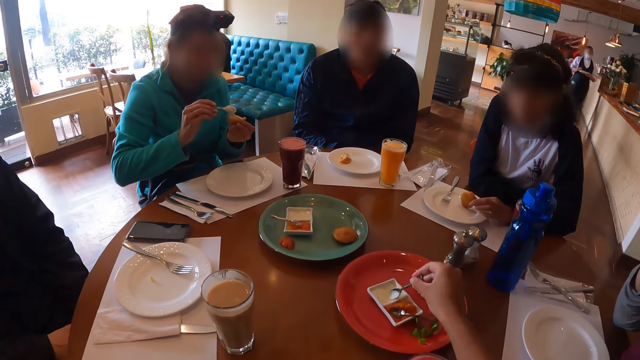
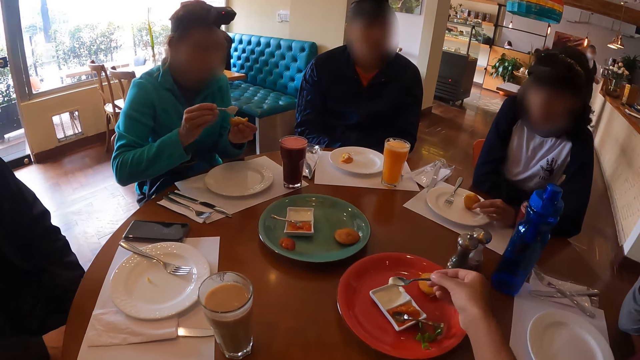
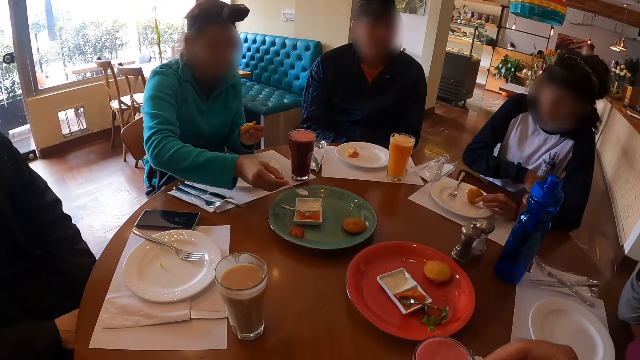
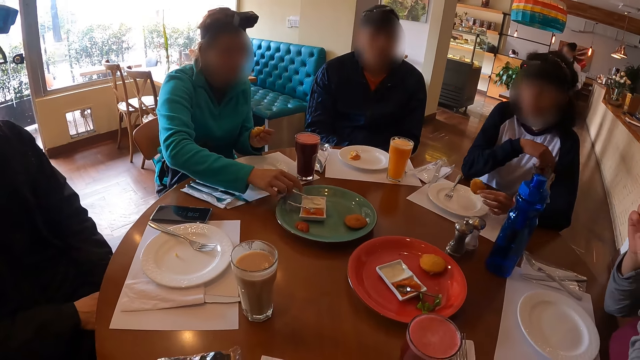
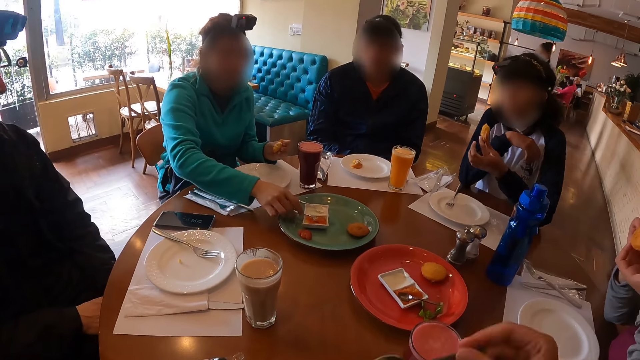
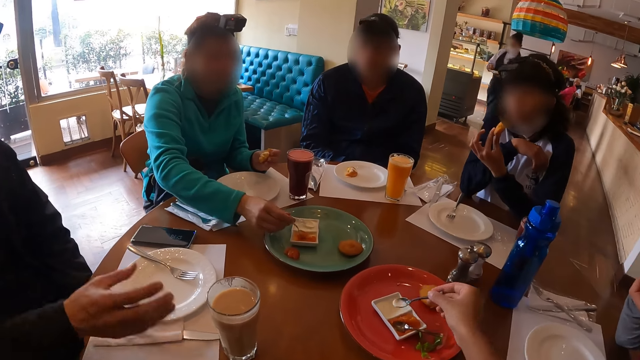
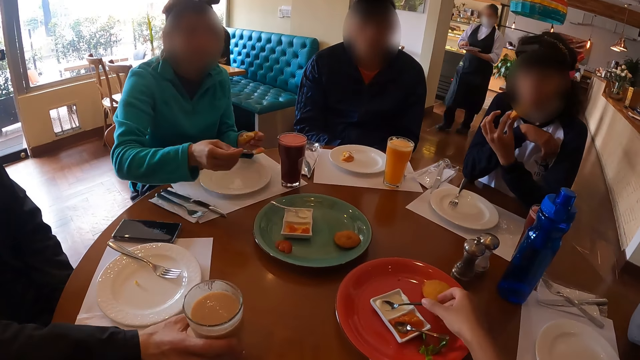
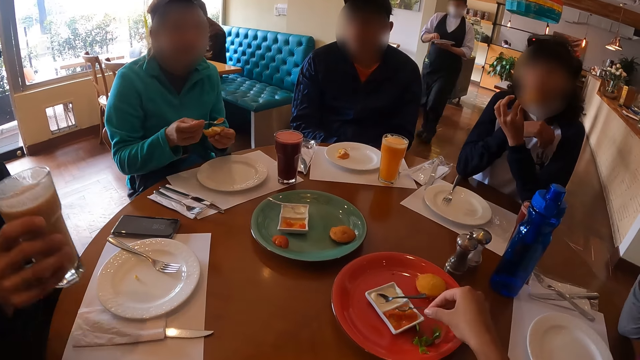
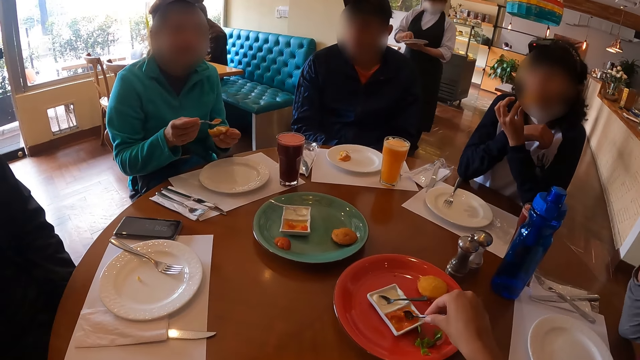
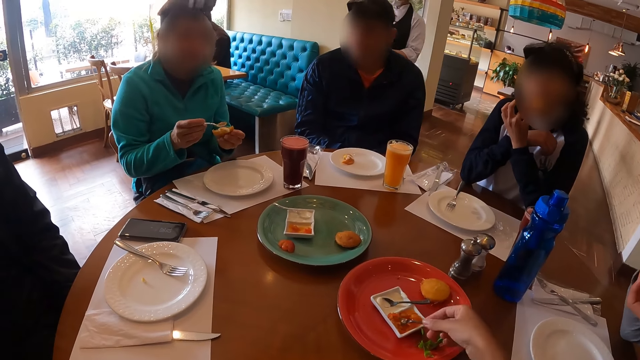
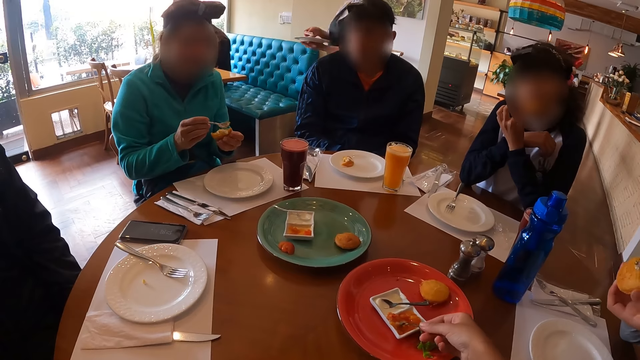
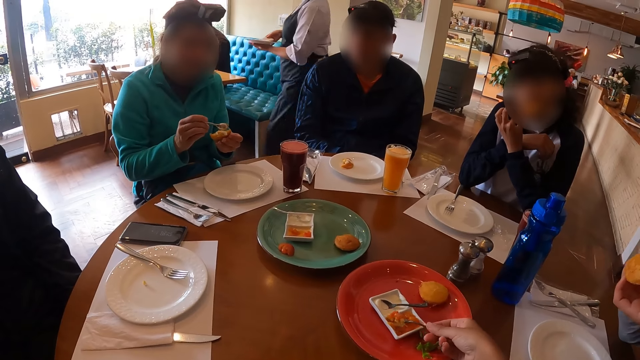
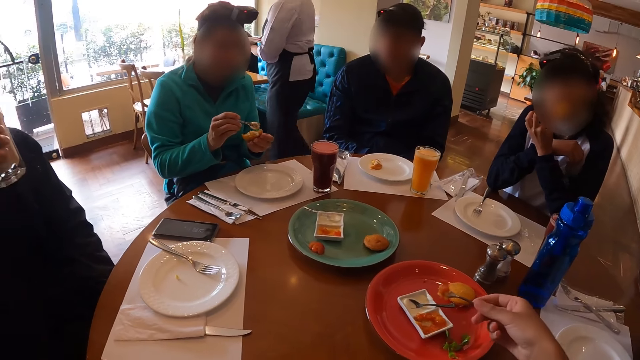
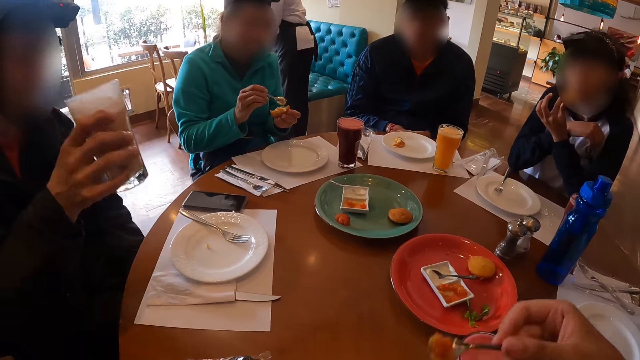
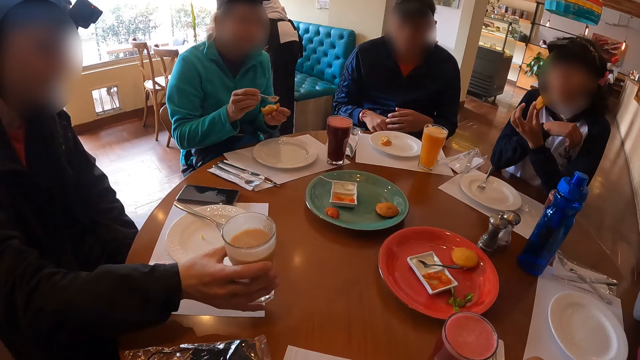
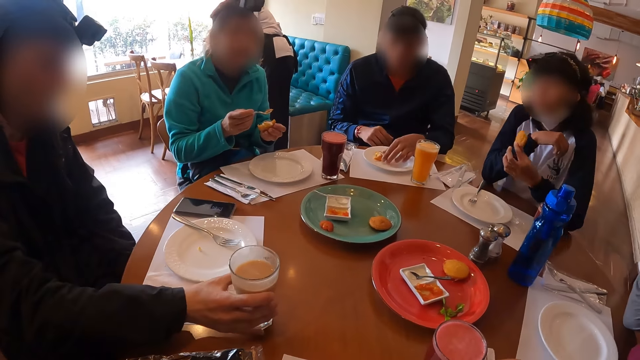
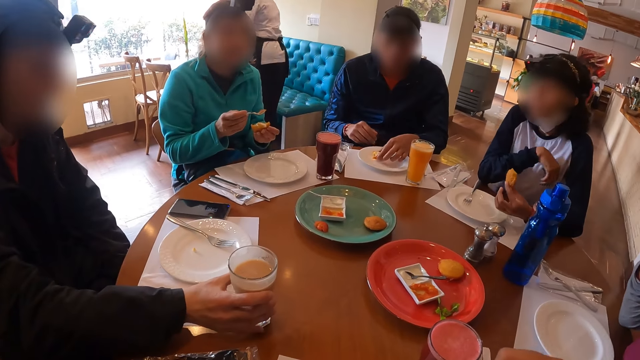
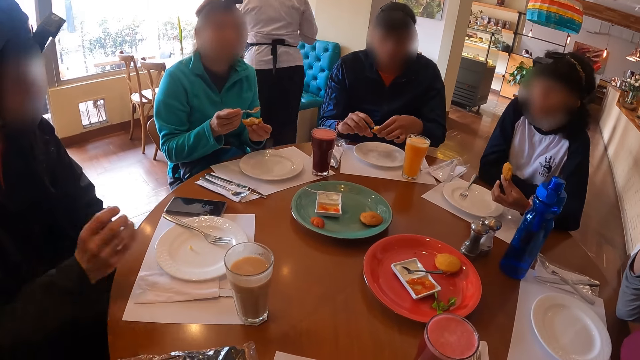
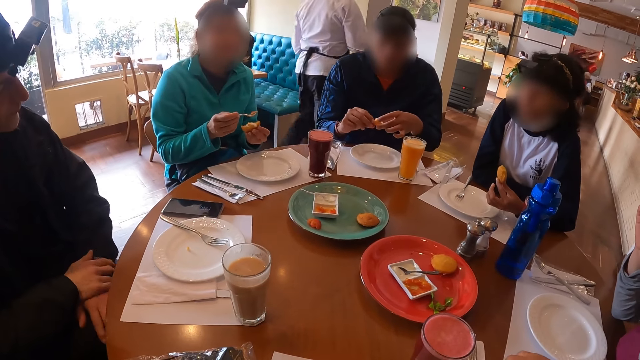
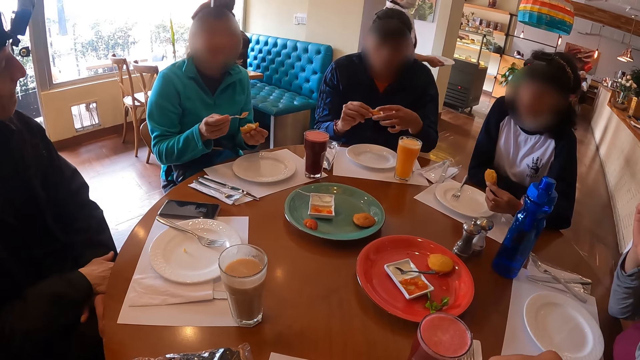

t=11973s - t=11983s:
The camera wearer scoops mayonnaise or cream from the saucer on the plate on the table with the spoon in her right hand. The woman places the spoon in her right hand on the saucer on the plate on the table. The camera wearer eats the cream. The woman picks up the spoon on the saucer on the plate on the table with her right hand. She scoops carrot sauce from the saucer on the plate on the table with the spoon in her right hand. A man picks up the cup of smoothies from the table with his right hand. The camera wearer places the spoon in her right hand on the saucer on the plate on the table. She picks up the spoon on the saucer on the plate on the table with her right hand. She scoops the carrot sauce or condiment from the saucer on the plate on the table with the spoon in her right hand. Another woman eats from the cake in her left hand. The man places the cup of smoothies in his right hand on the table. The camera wearer eats the condiment. Another man picks up the cake on the plate on the table with his left hand. He passes the cake in his left hand to his right hand.

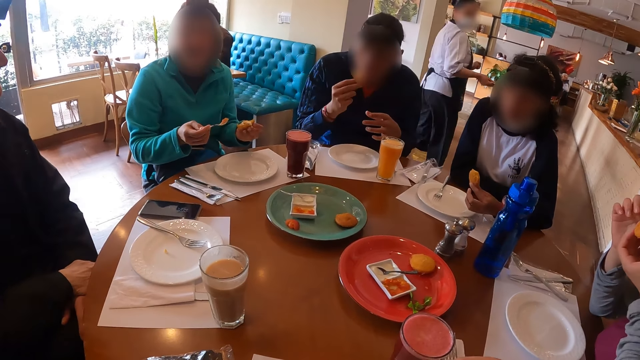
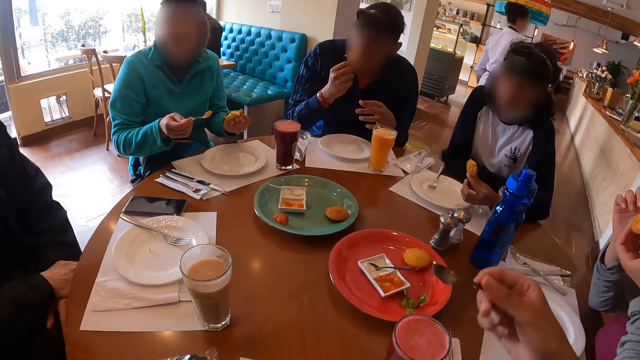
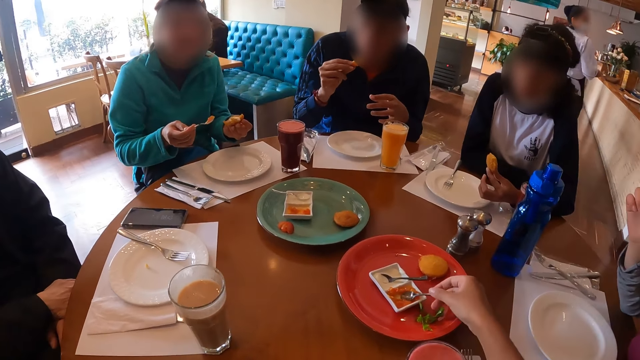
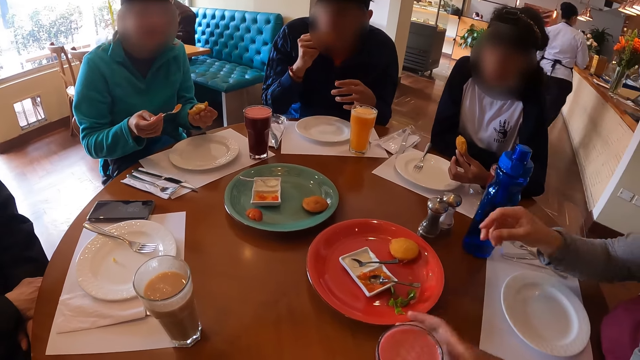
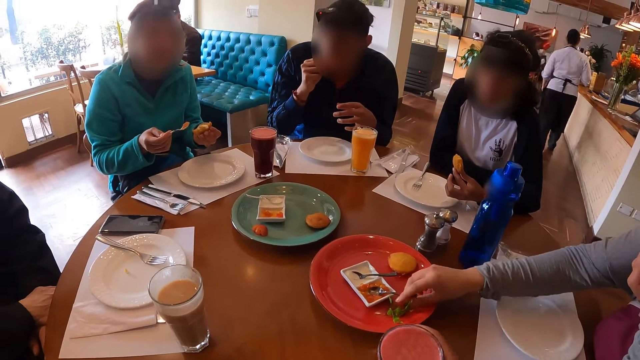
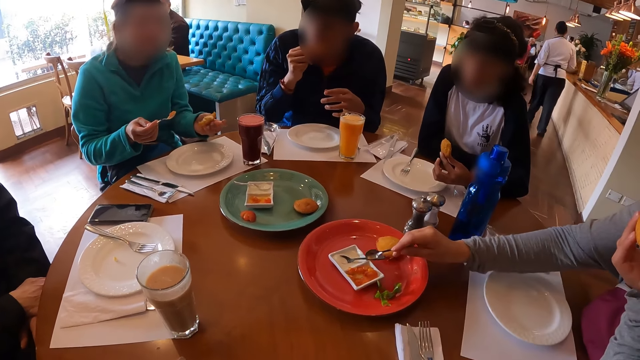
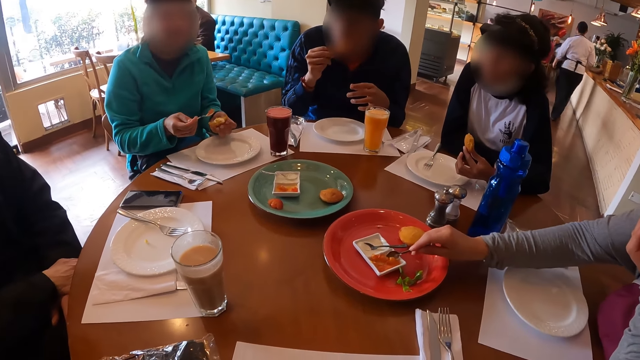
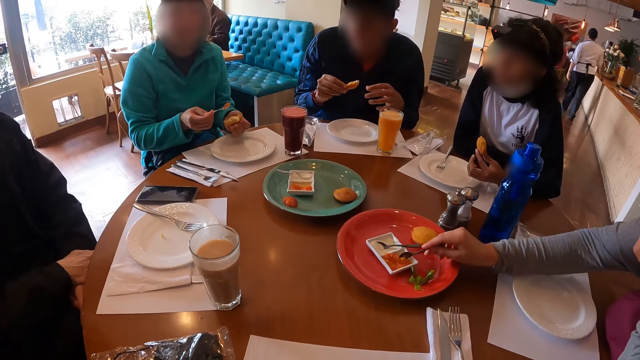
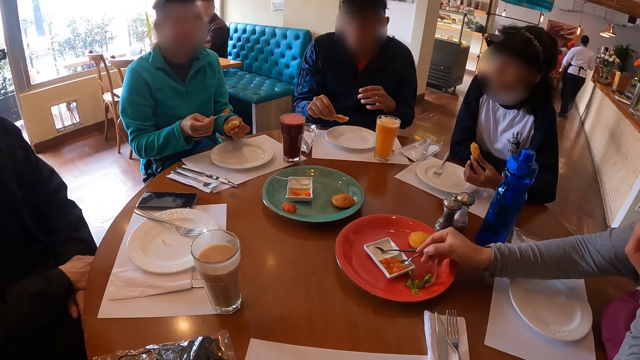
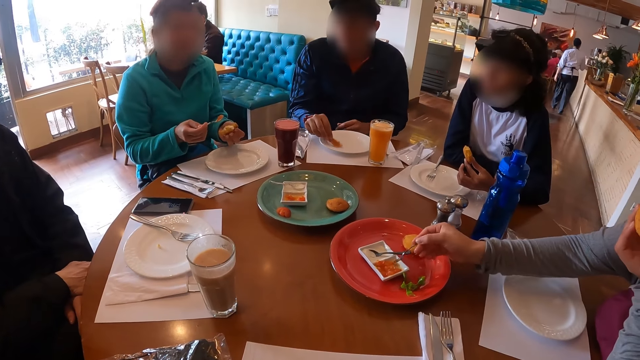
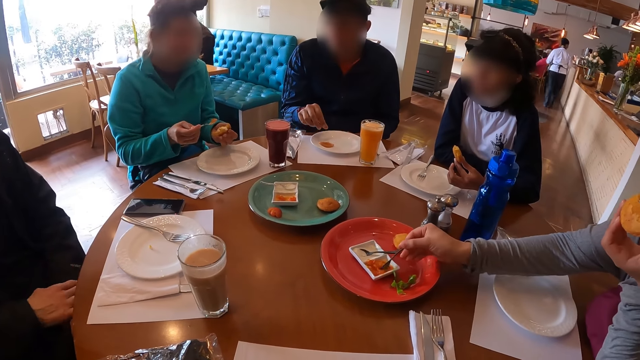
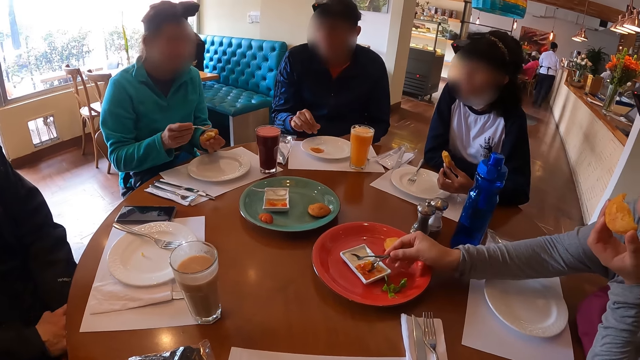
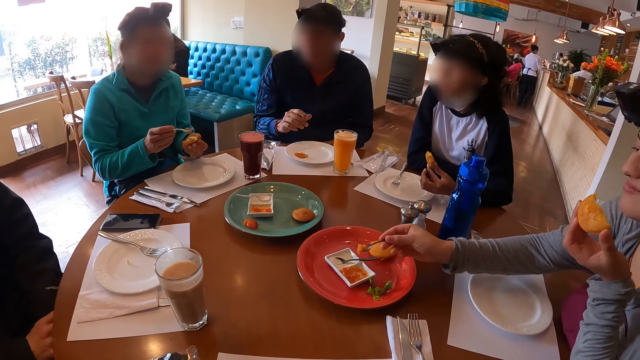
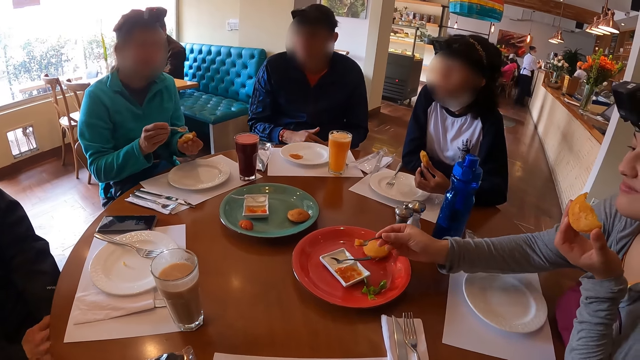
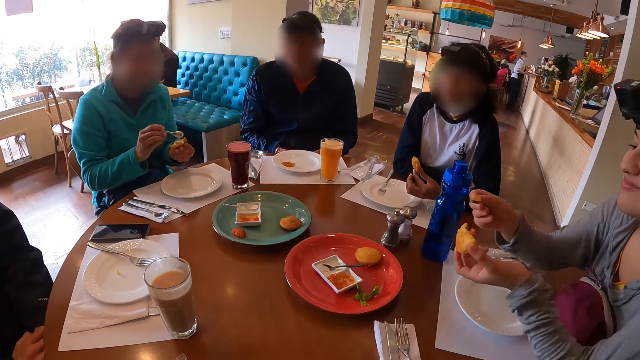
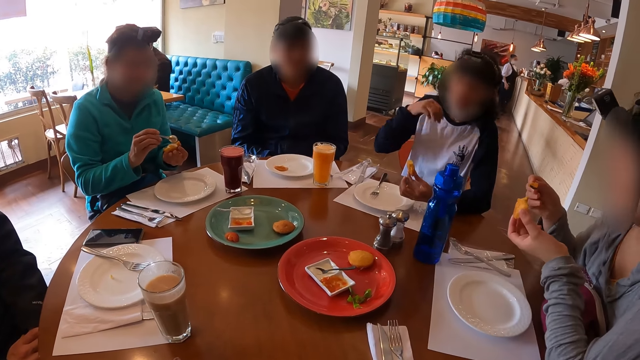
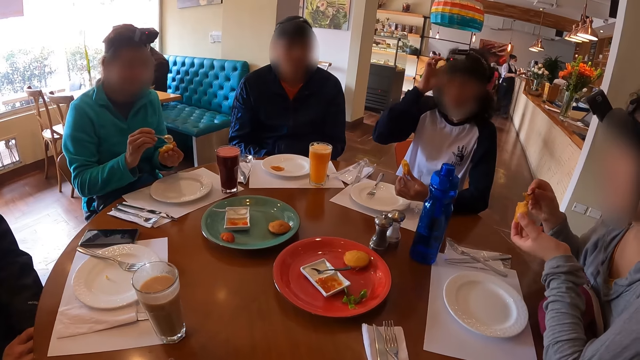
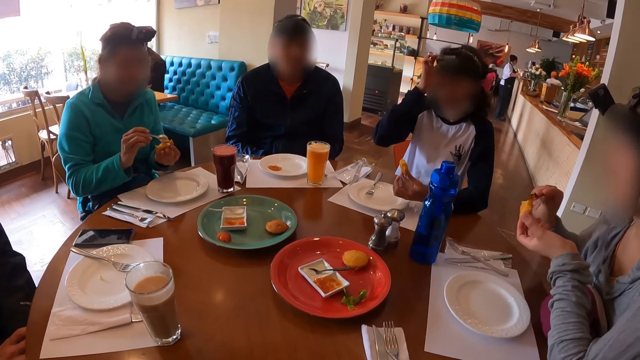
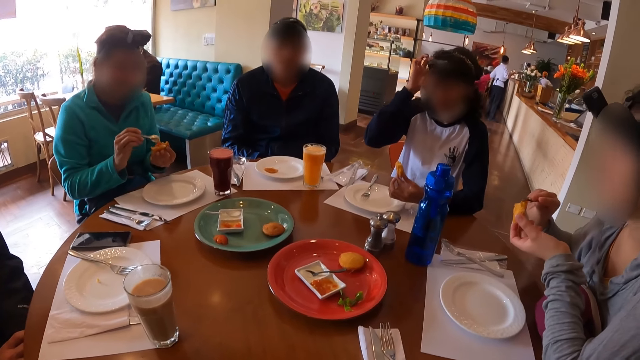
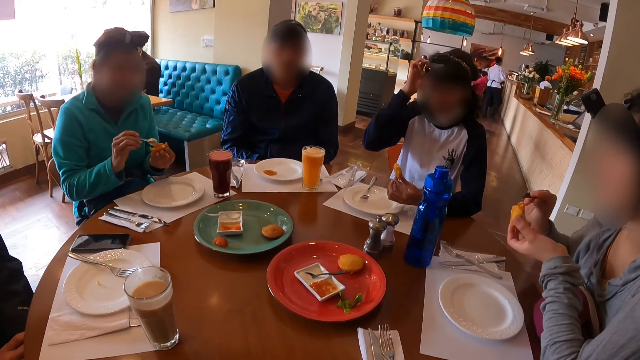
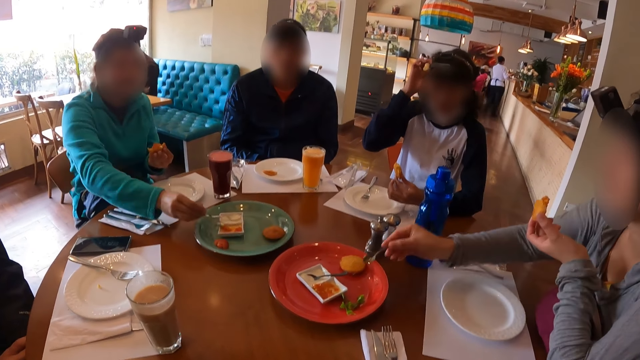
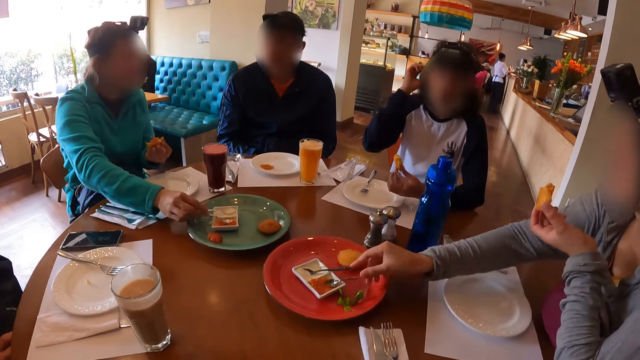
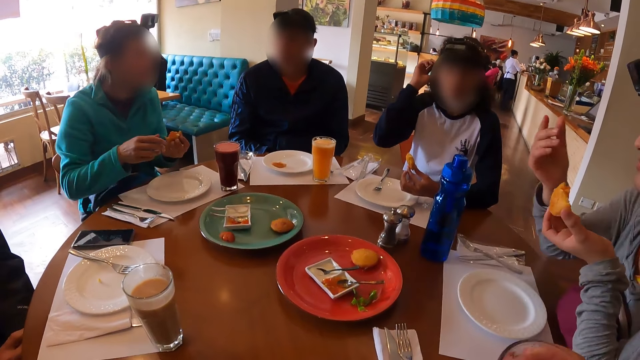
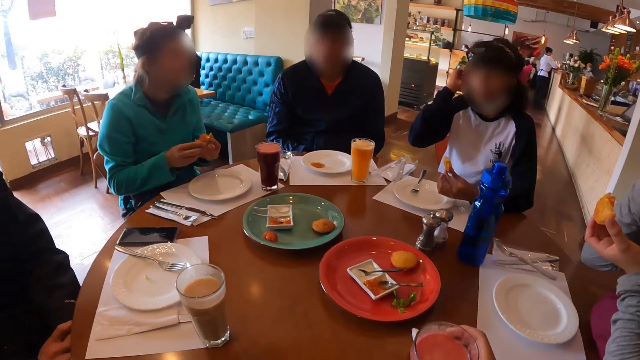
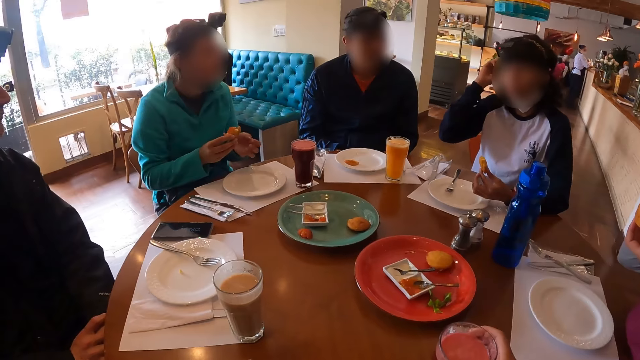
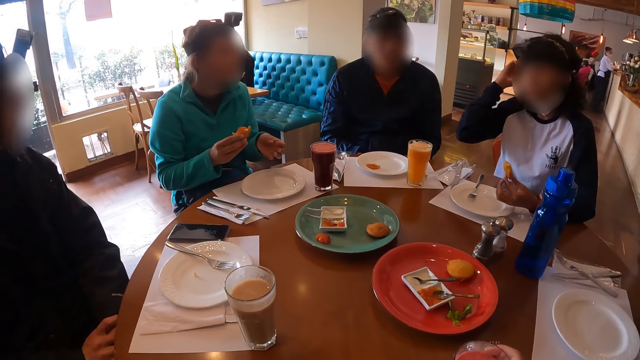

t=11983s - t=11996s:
A lady interacts with the camera wearer. A man eats from the cake in his right hand. The camera wearer places the spoon in her right hand on the saucer on the plate on the table. She picks up the cup of smoothies from the table with her right hand. A woman picks up the spoon on the saucer on the plate on the table with her right hand. She scoops carrot sauce from the saucer on the plate on the table with the spoon in her right hand. The man places the cake in his right hand on the plate on the table. The camera wearer stares at another lady. Another woman scratches her head with her right hand. The first woman rubs the carrot soup on the spoon in her right hand on the cake in her left hand. A third woman places the carrot sauce on the spoon in her right hand on the cake in her left hand. The first woman places the spoon in her right hand on the saucer on the plate on the table. The third woman places the spoon in her right hand on the saucer on the plate on the table. She passes the cake from her left hand to her right hand. The camera wearer places the cup of smoothies in her right hand on the table. The first lady interacts with the other lady.
